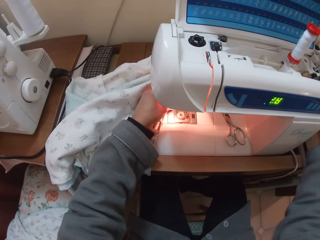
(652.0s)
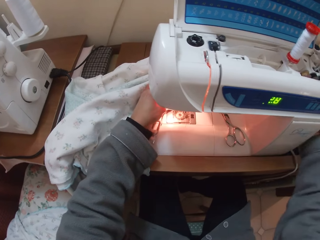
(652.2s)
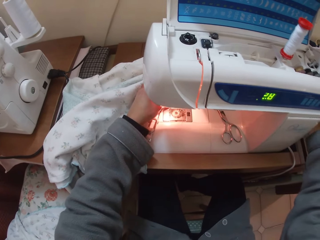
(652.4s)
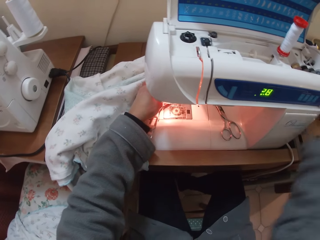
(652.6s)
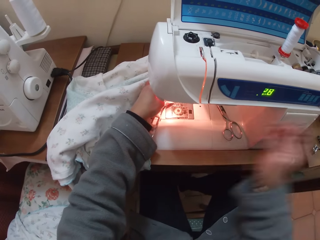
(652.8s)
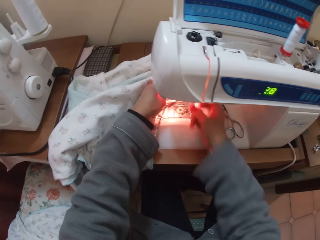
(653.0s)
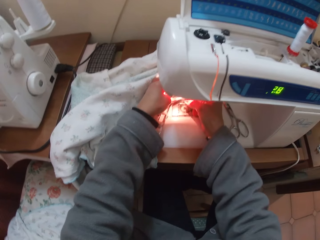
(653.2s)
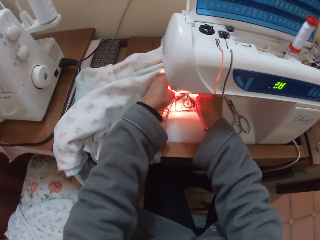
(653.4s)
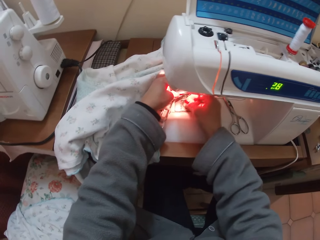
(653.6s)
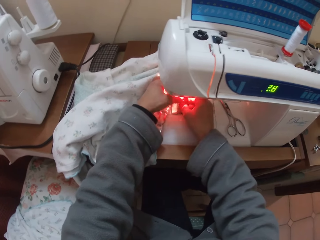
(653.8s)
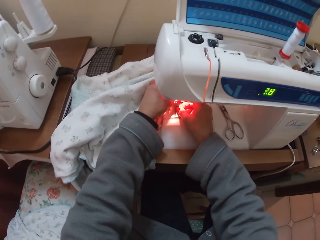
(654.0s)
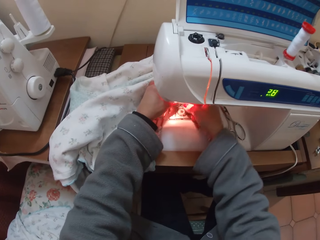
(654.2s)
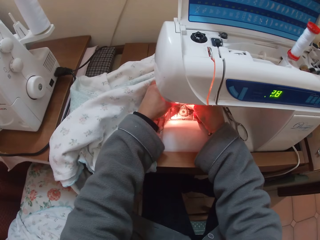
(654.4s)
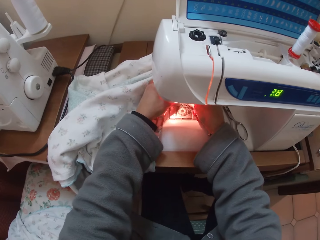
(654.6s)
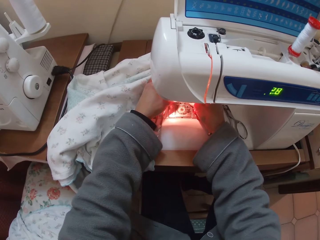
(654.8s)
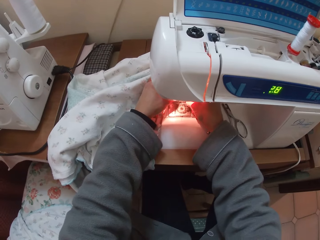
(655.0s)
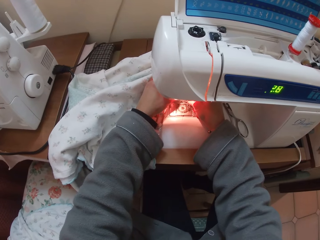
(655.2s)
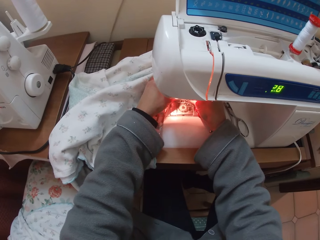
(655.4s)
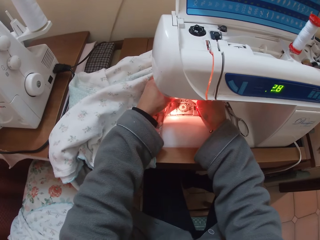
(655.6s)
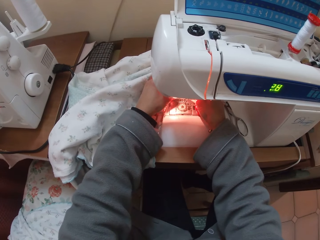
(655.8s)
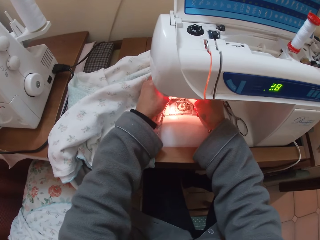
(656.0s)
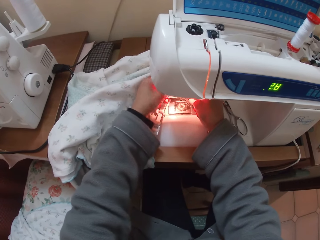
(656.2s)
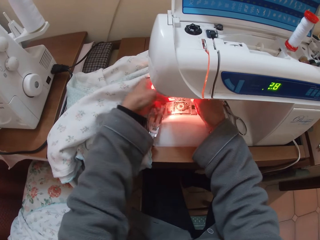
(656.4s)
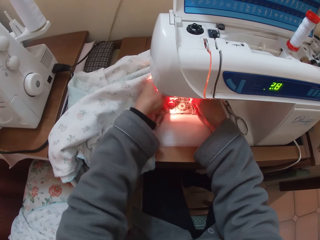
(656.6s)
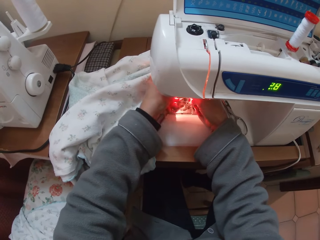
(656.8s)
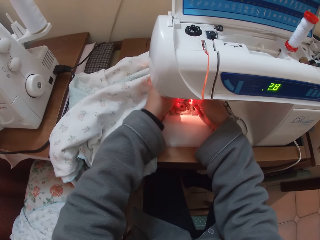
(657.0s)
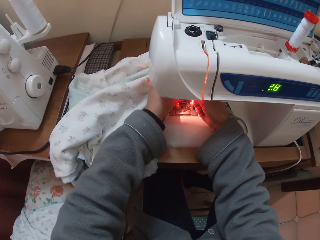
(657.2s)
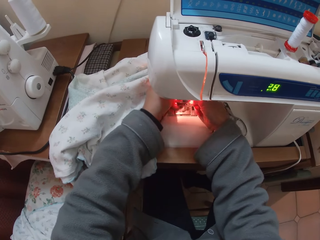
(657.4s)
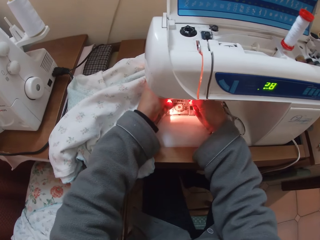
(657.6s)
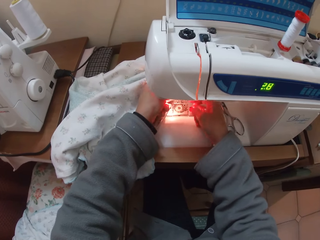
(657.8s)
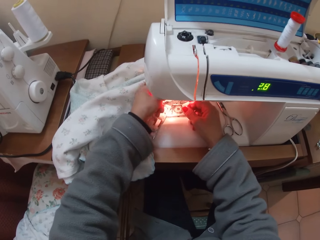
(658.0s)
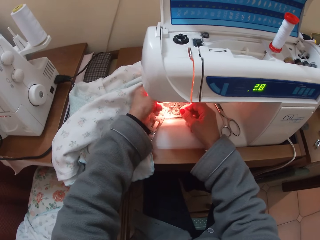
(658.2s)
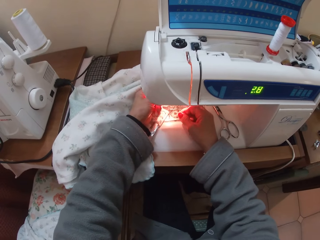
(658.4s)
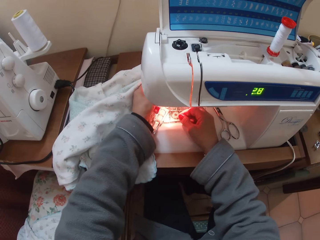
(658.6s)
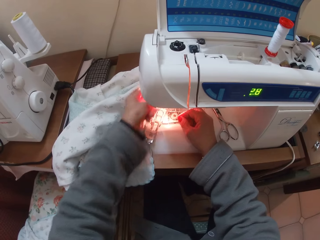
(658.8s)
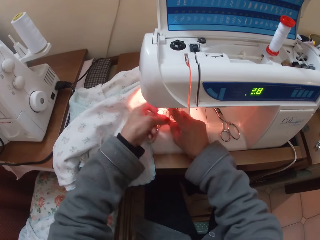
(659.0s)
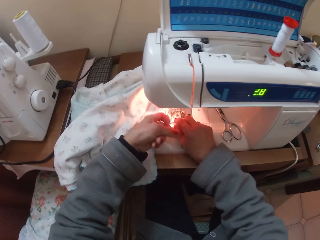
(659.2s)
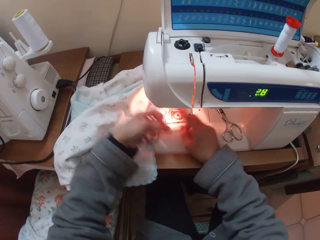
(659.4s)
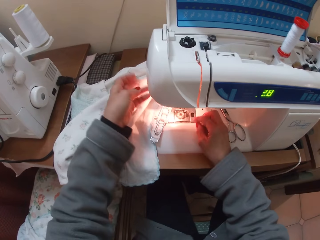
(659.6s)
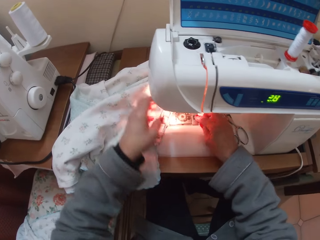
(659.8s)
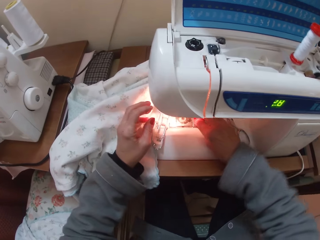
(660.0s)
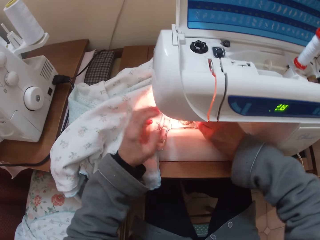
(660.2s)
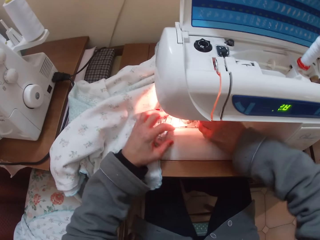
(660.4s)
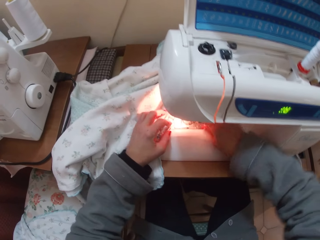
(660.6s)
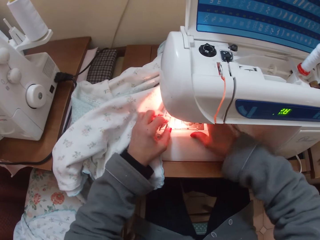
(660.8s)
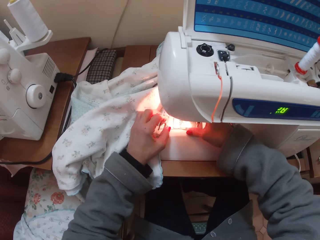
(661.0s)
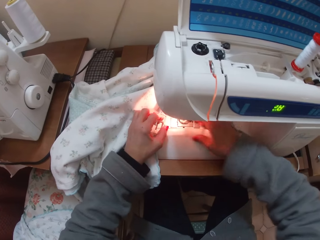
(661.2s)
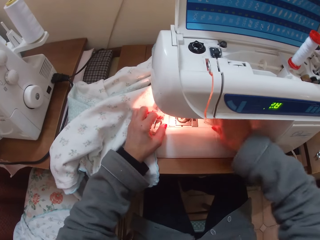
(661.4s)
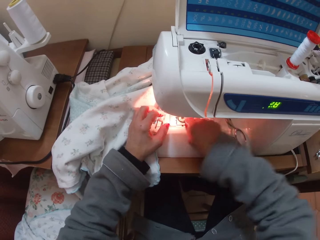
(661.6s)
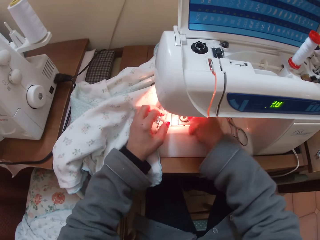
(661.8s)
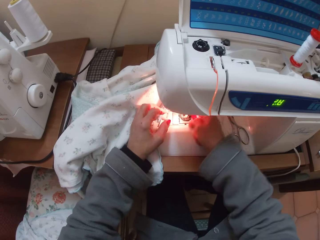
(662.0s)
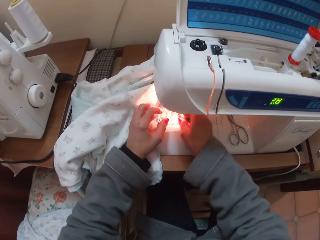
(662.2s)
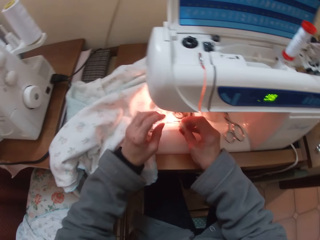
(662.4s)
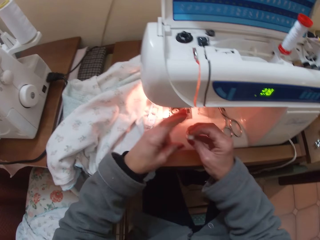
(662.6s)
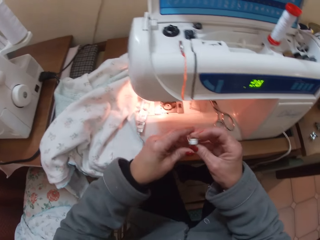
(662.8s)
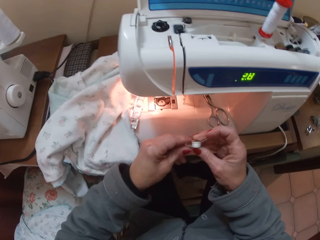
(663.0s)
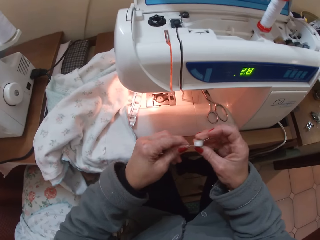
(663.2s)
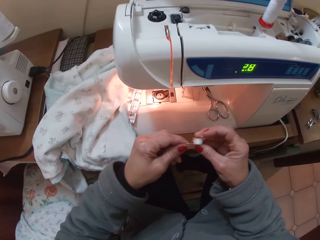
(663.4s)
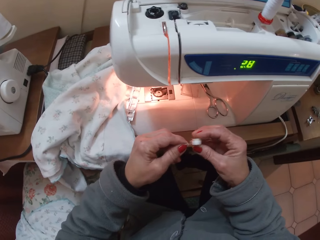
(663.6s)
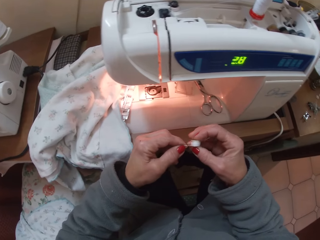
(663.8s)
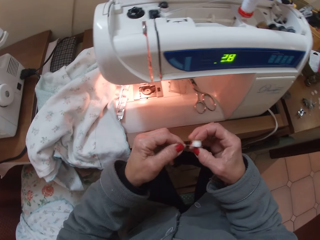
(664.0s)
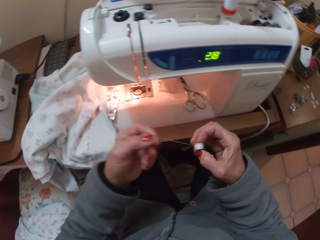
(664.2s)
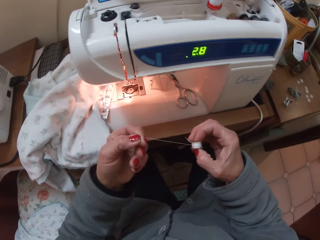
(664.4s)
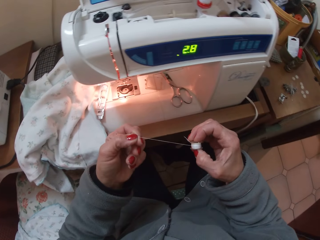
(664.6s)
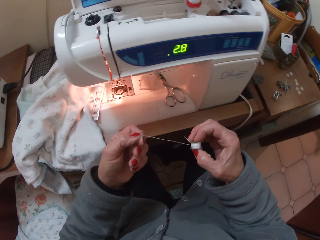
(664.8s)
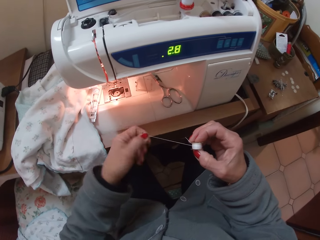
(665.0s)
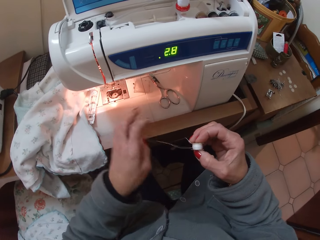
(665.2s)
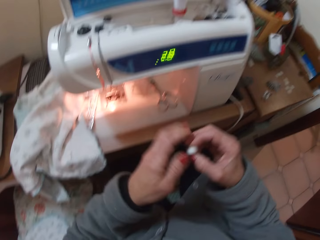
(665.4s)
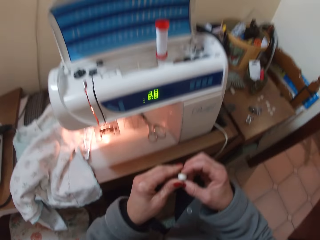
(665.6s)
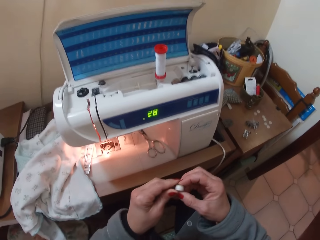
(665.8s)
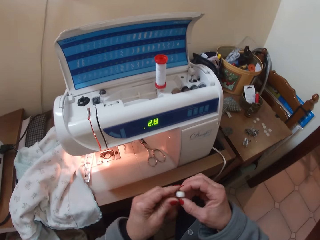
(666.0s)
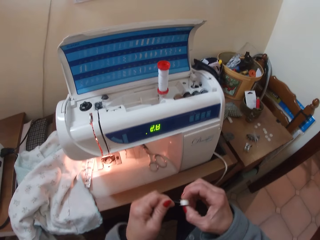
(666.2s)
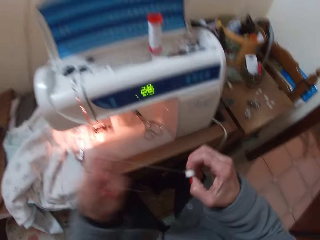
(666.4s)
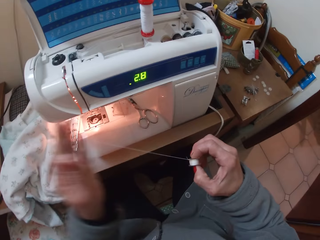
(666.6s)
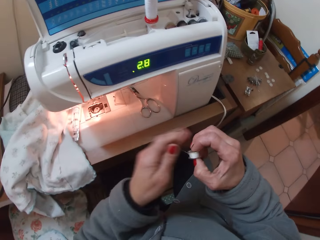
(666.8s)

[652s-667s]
The camera wearer moves her hand towards the table. She moves her hand towards the sewing machine. She adjusts the needle clamp. She picks up the bobbin cover and places the bobbin cover to the side. She picks up the bobbin from the sewing machine. She works on the bobbin with both hands. She pulls the thread from the bobbin.

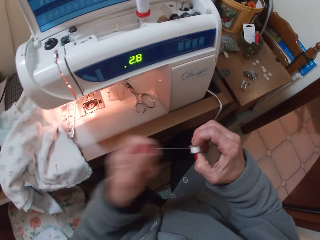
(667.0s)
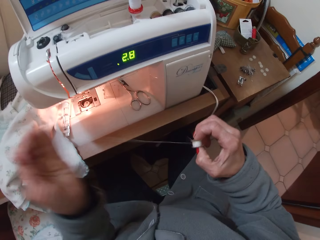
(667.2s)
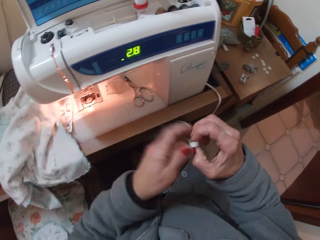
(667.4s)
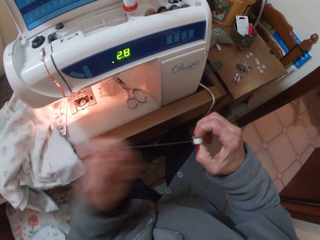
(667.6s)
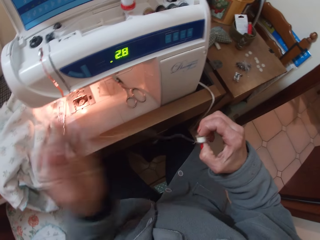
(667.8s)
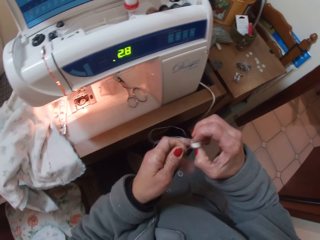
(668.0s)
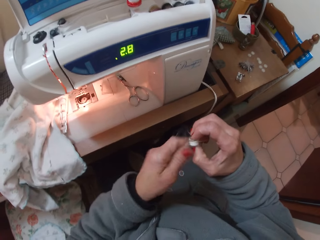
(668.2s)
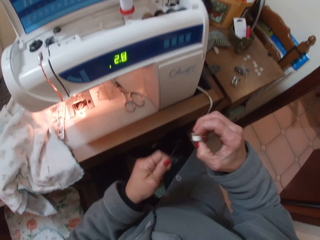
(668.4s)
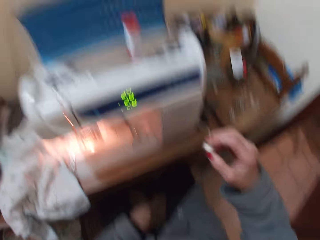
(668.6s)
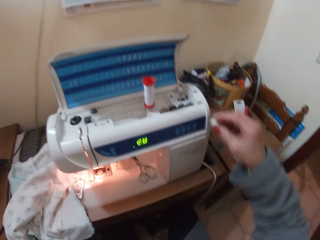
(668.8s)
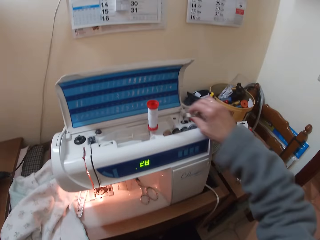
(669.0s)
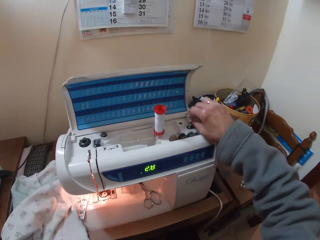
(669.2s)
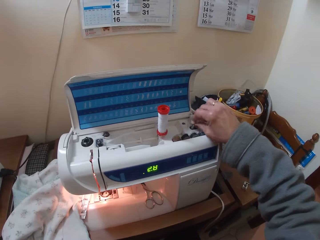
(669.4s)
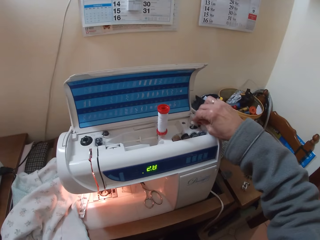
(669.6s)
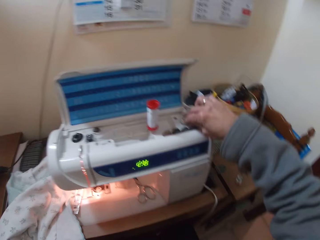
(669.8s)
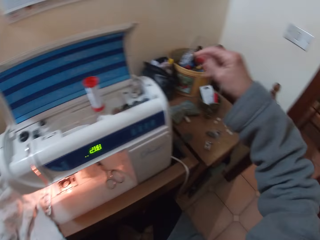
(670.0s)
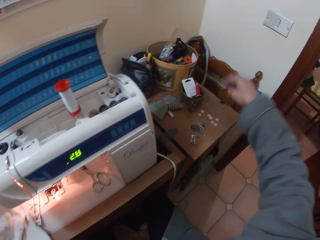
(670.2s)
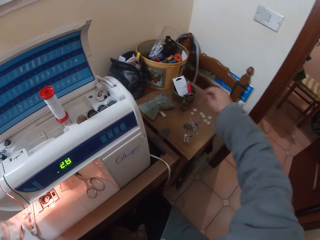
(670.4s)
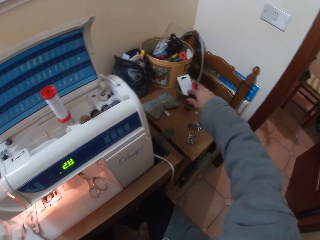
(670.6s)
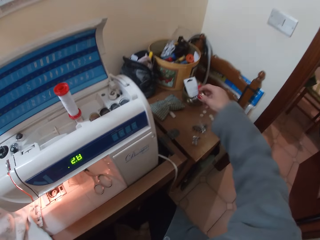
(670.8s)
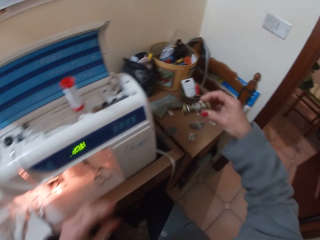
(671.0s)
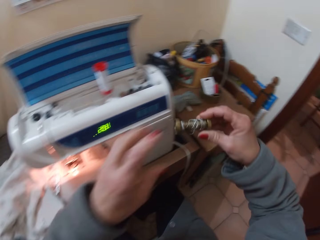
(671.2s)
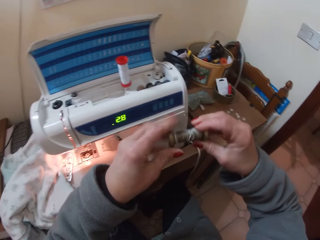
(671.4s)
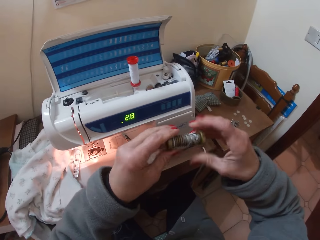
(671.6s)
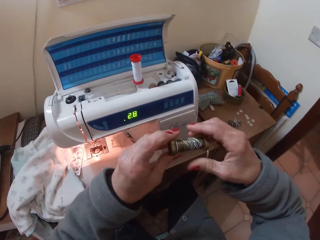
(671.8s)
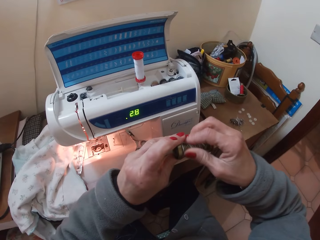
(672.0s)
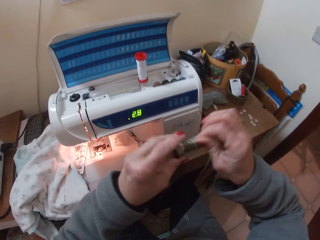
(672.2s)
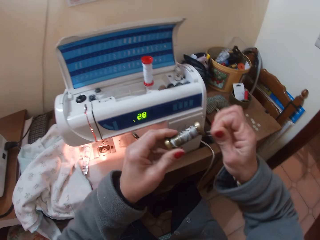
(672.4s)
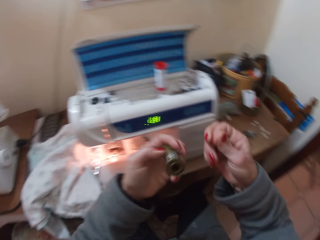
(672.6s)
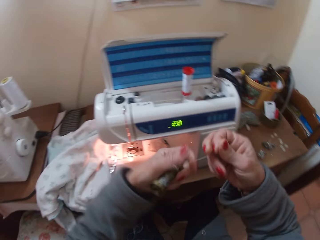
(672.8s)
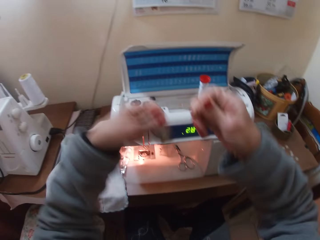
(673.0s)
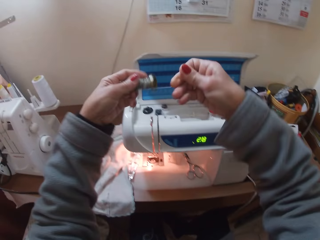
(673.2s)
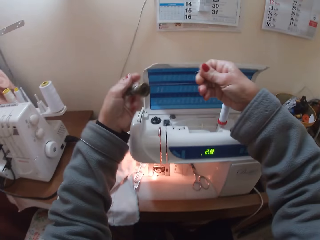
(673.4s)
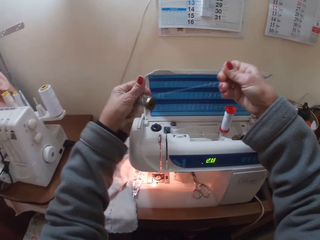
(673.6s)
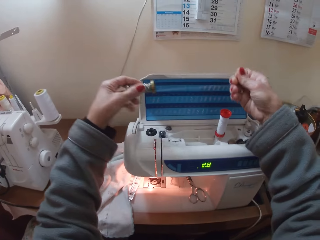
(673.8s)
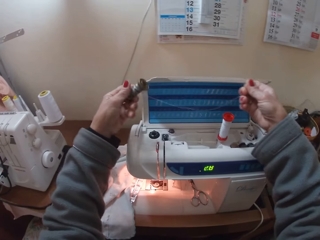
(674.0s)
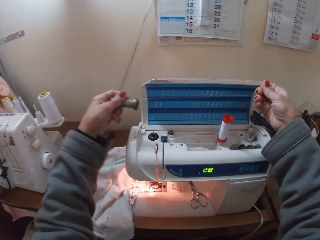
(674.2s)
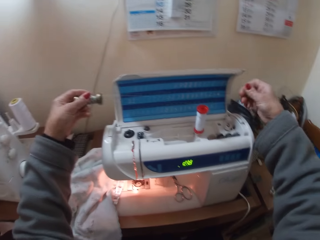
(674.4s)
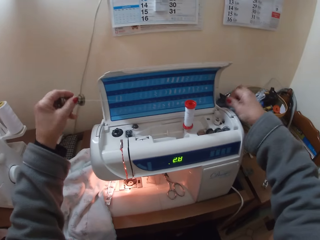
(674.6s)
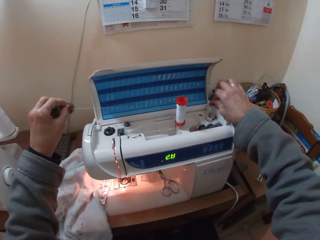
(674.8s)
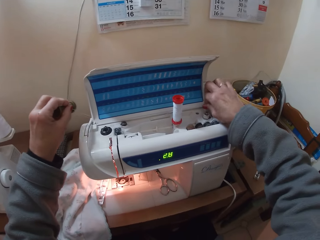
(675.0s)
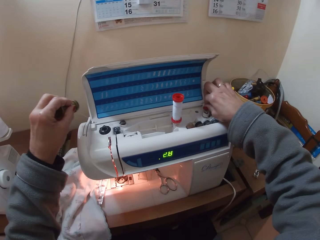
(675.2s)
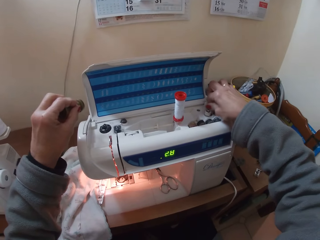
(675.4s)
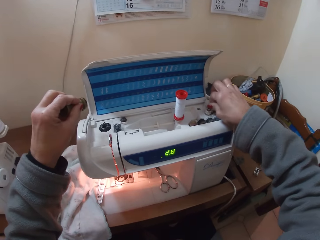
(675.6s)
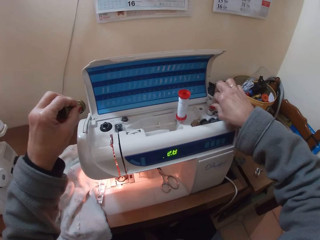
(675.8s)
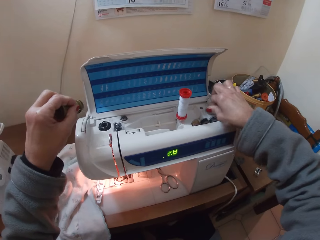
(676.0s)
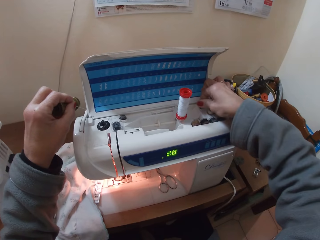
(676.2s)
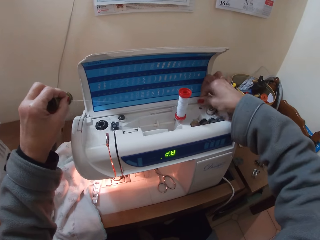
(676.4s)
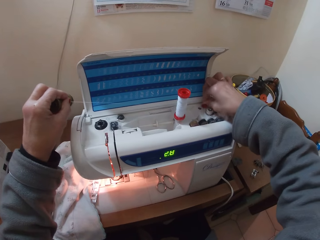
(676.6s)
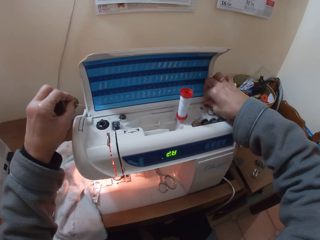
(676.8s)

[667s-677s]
The camera wearer cuts off the thread. She places the bobbin on the bobbin winder pin. She picks up the thread roll from the table with her right hand. She works on the thread roll with both hands. She pulls the thread from the thread roll. She ties the thread on the bobbin winder pin.
